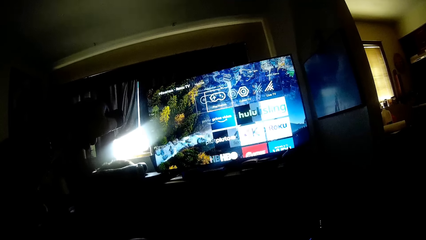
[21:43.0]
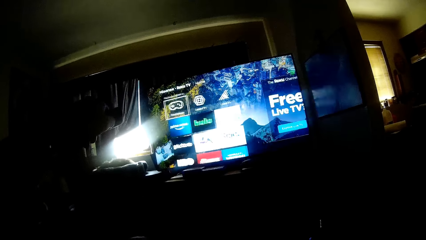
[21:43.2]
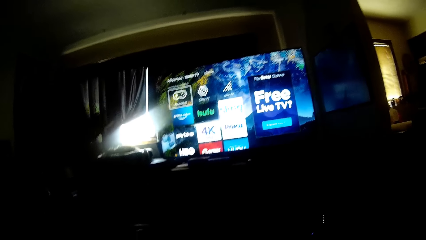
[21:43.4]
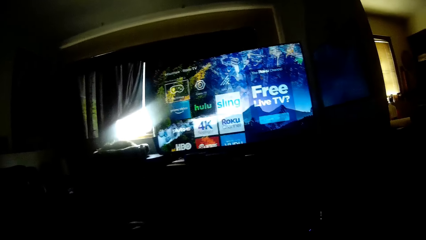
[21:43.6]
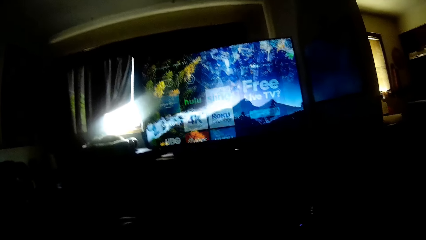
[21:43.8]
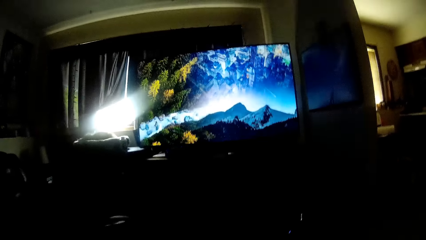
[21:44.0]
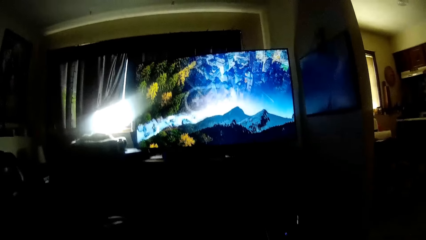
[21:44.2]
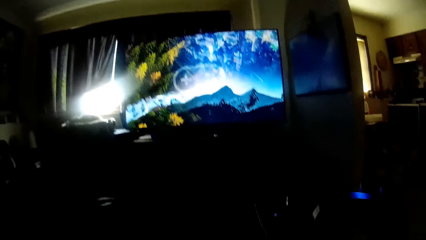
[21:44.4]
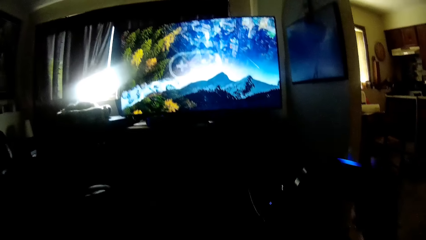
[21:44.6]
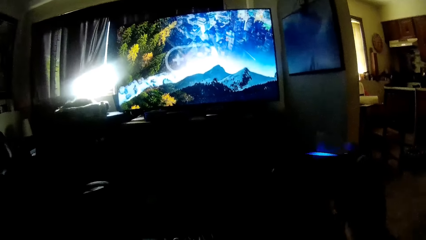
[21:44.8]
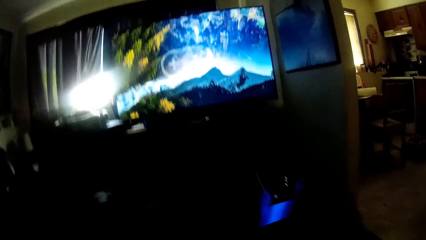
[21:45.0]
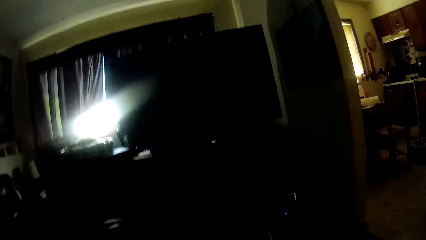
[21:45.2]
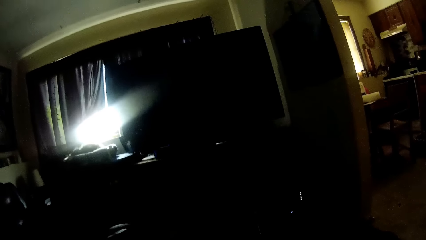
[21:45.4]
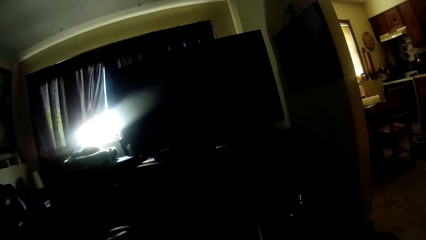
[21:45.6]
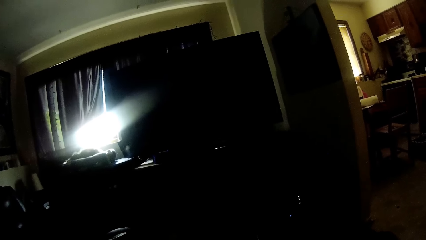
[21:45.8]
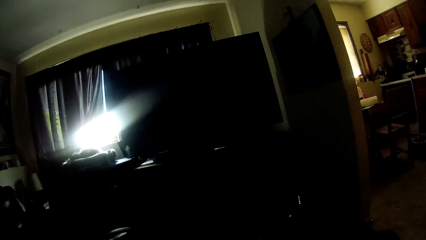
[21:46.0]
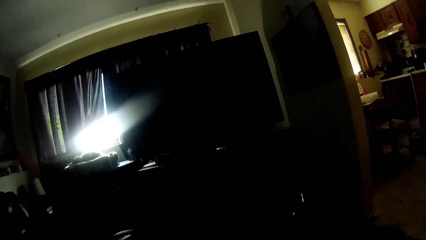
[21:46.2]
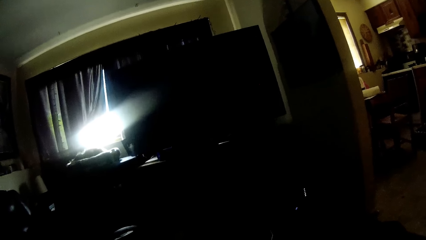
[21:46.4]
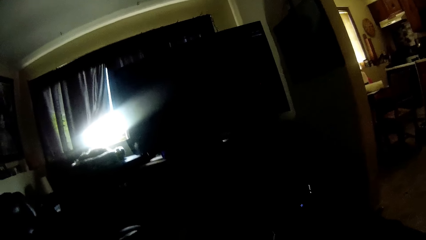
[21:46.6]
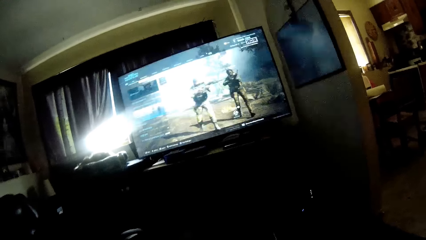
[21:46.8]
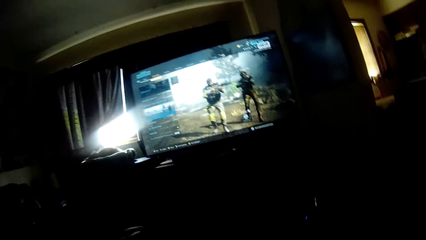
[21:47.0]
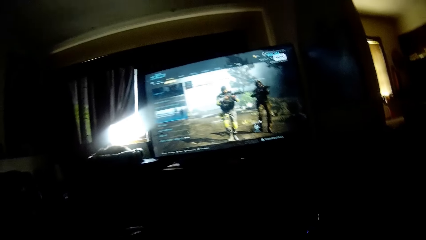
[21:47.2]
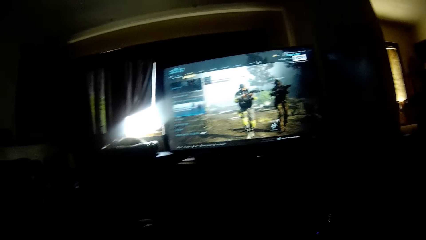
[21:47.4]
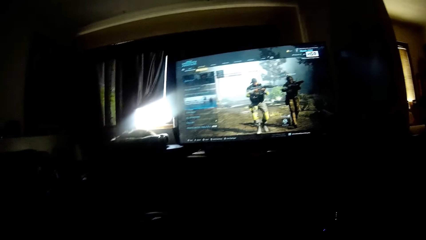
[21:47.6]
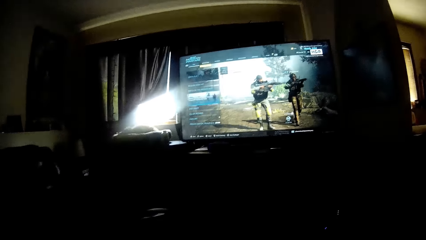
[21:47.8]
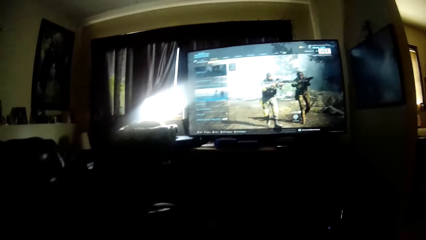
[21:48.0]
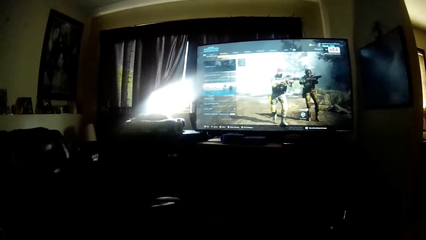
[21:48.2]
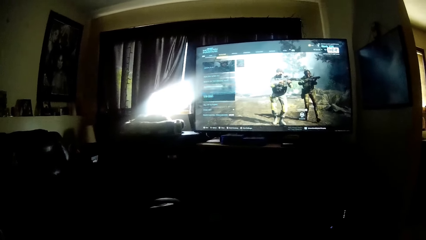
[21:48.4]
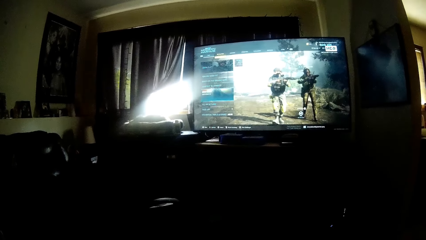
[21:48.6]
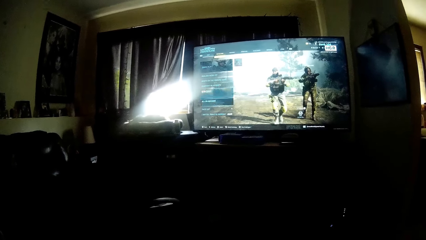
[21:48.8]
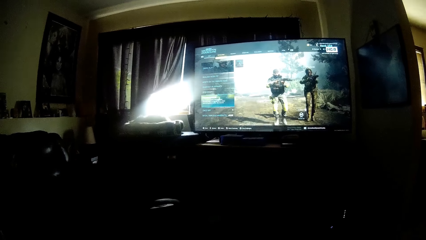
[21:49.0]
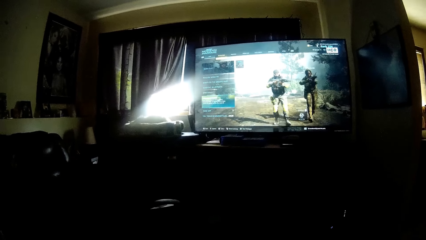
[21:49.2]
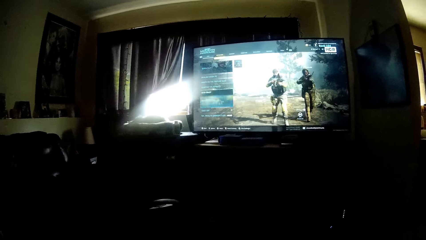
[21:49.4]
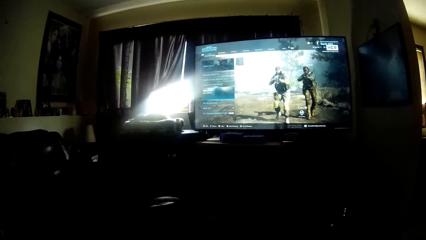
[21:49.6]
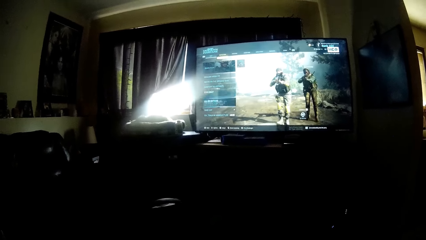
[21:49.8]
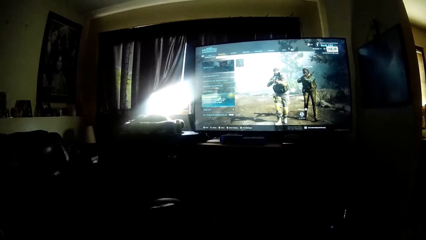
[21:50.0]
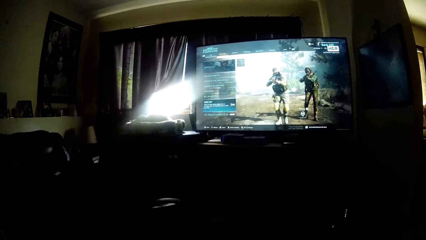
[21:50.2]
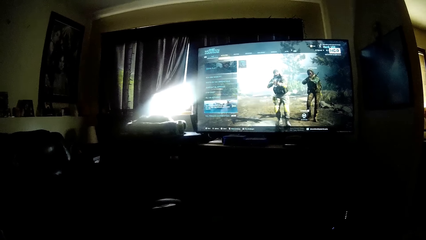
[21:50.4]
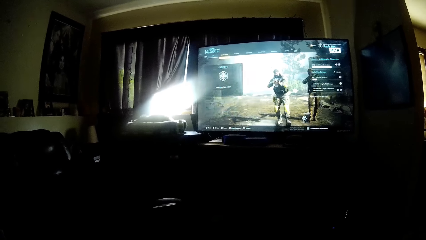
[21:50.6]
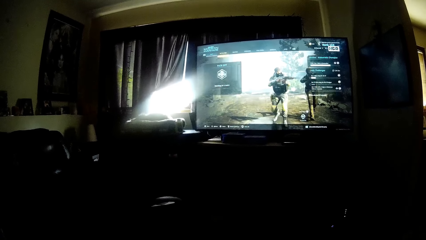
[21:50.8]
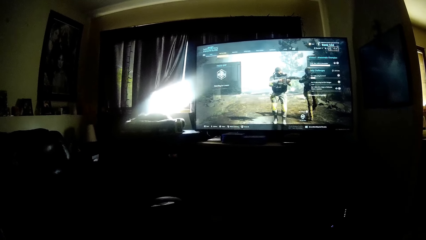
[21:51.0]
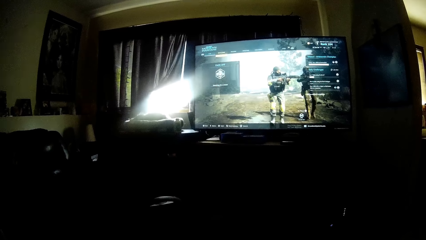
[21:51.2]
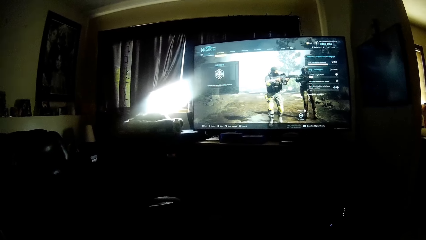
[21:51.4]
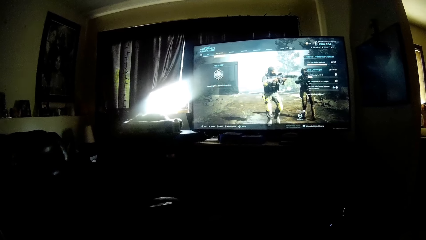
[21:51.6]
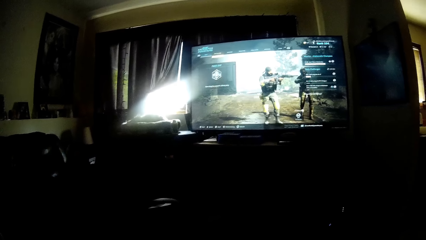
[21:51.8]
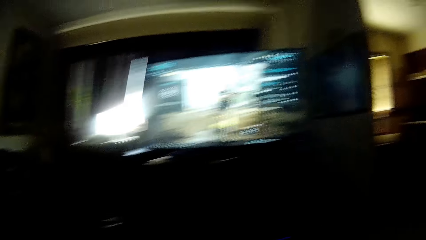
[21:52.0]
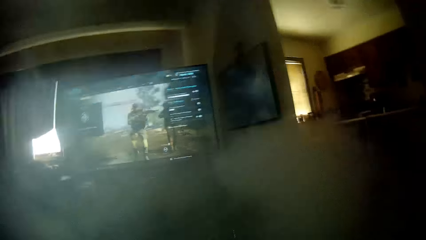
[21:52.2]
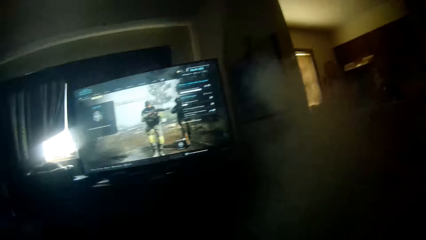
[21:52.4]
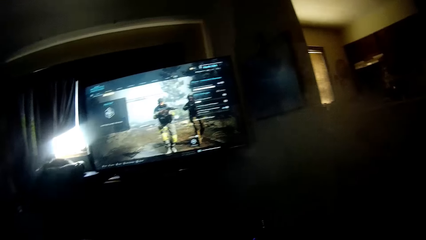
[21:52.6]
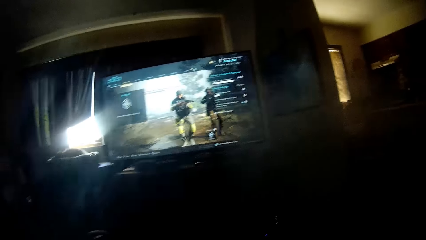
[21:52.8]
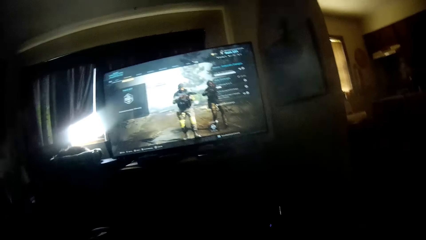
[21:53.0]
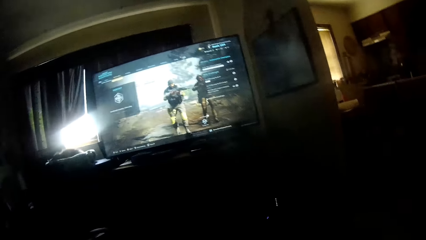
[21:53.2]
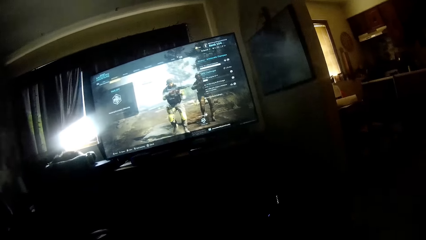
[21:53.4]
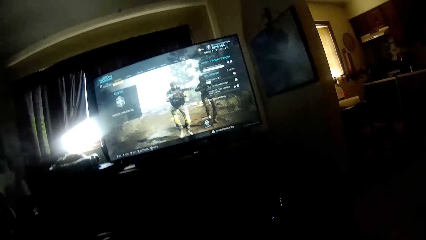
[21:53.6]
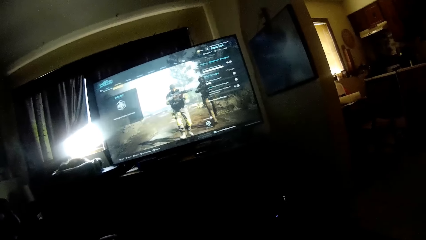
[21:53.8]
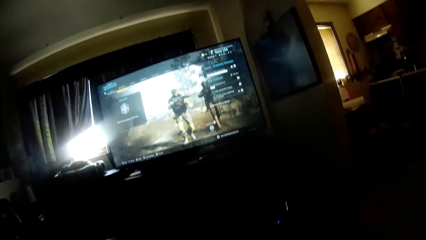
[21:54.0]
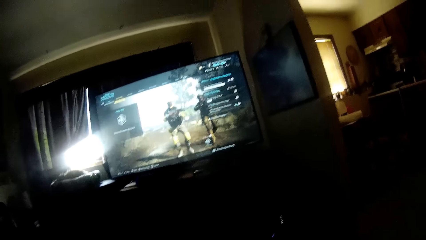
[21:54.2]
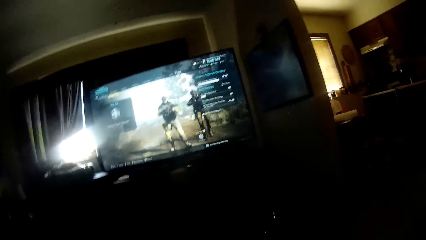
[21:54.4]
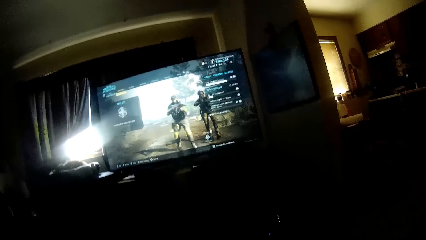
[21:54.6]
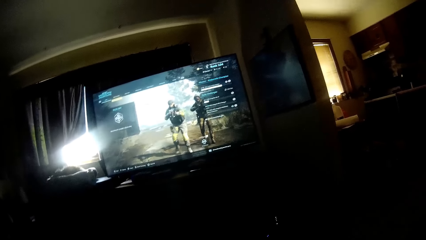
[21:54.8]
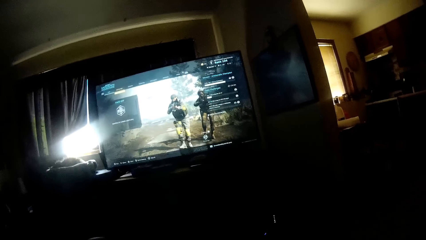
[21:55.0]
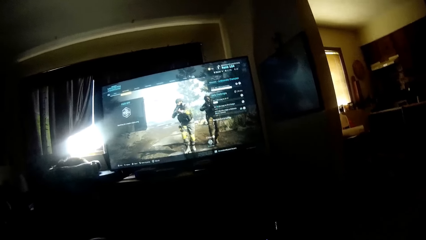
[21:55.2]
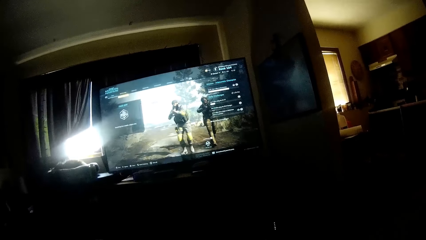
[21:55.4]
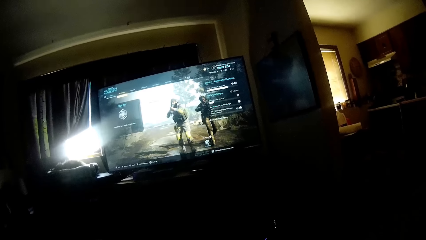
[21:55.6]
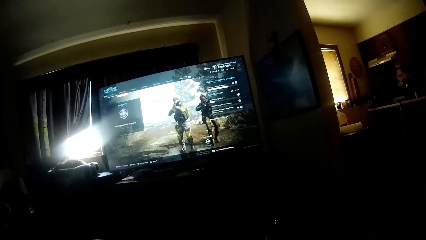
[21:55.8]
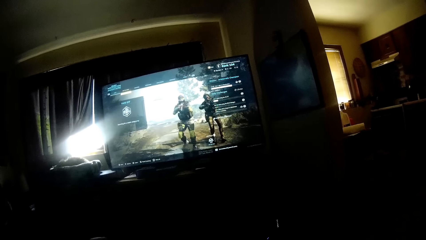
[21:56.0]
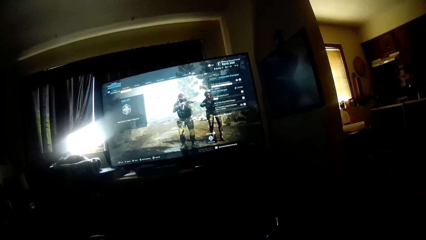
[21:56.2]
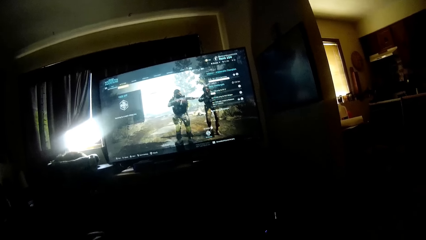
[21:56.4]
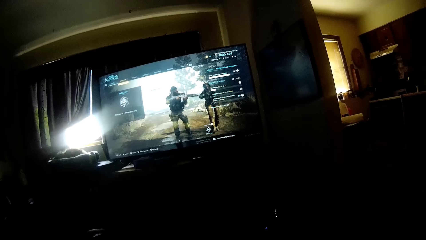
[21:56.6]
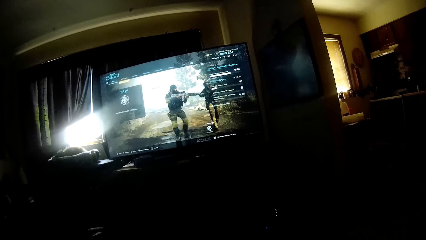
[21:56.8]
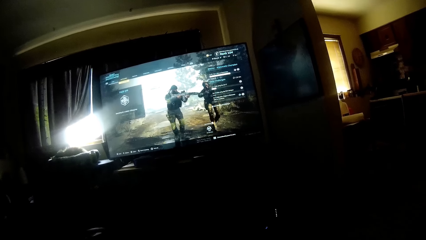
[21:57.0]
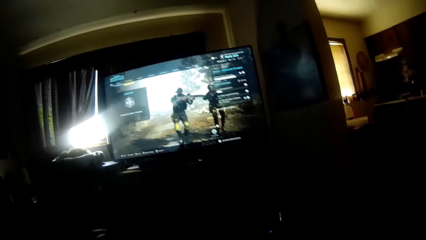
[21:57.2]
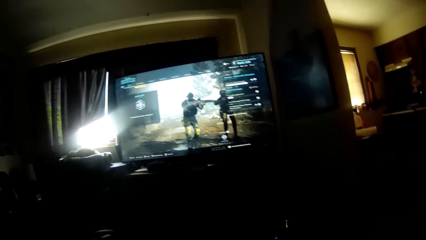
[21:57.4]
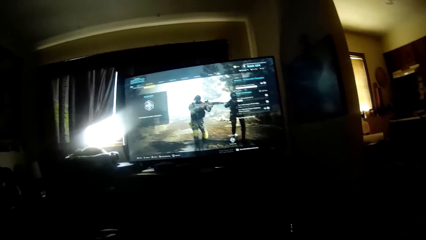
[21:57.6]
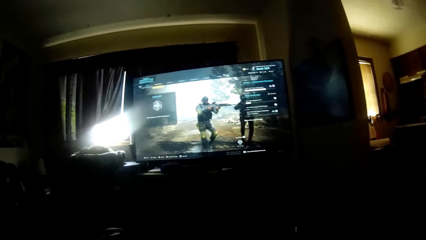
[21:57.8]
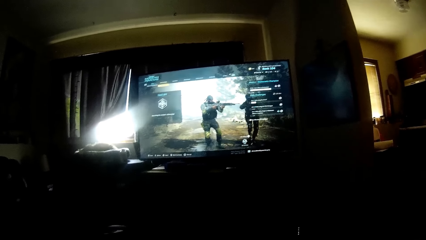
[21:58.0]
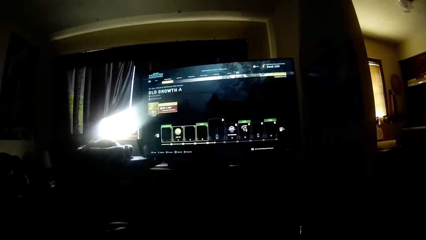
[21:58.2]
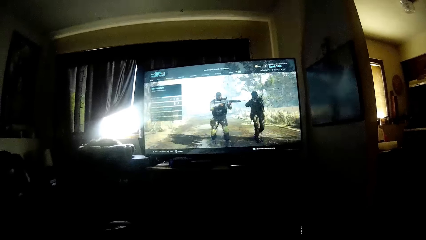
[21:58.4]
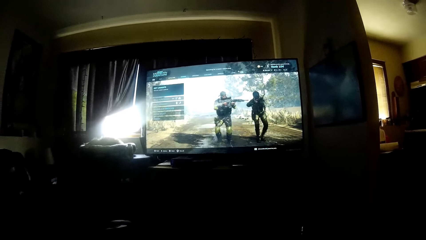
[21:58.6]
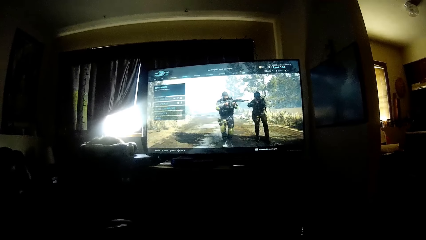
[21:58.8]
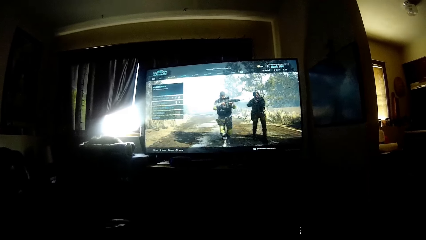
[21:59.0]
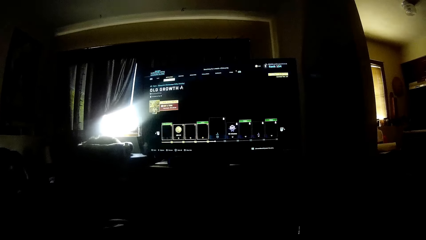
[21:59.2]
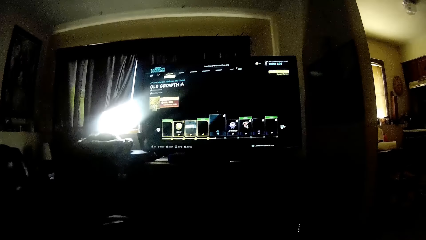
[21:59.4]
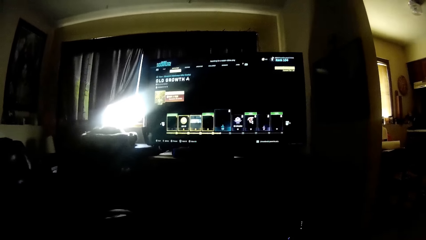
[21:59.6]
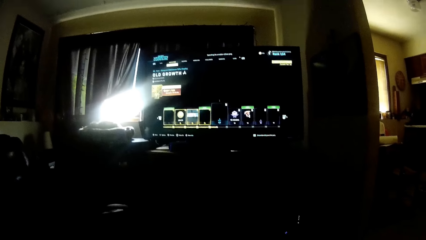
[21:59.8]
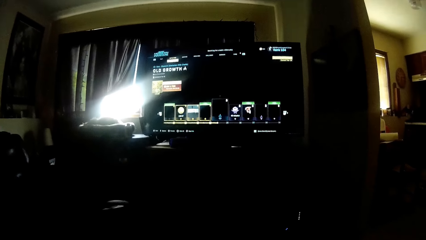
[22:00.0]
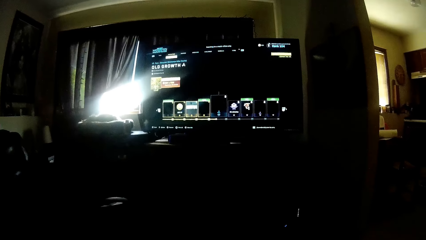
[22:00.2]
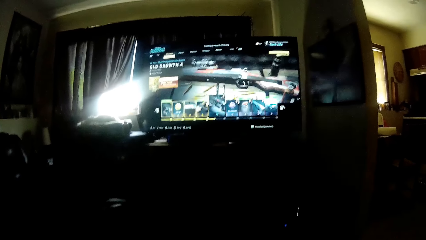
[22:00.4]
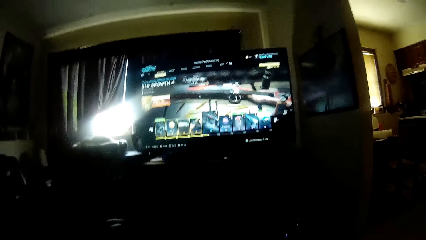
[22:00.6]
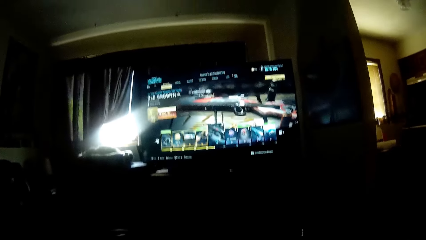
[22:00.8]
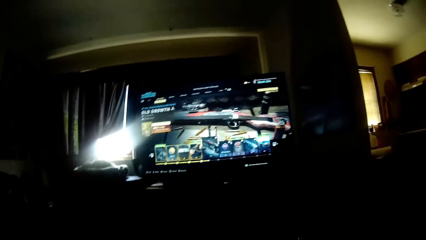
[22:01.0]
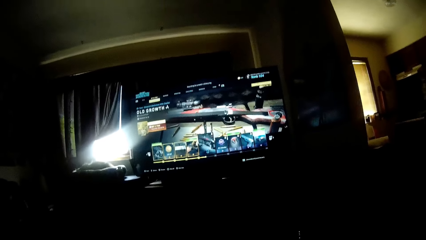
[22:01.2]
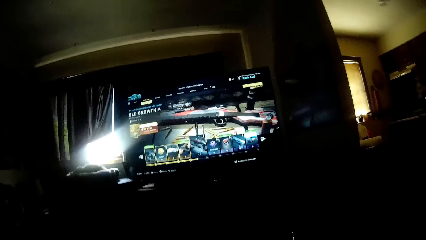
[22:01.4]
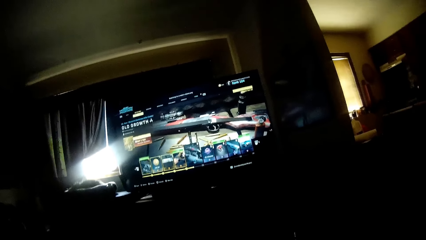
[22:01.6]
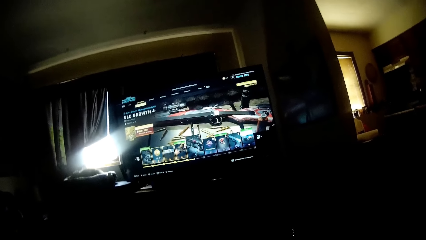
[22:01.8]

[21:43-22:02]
The camera wearer selects on the TV. He holds the game controller with his right hand. He plays a game on the screen. He blows smoke from his mouth. He plays the video game with the game controller in his hands.
